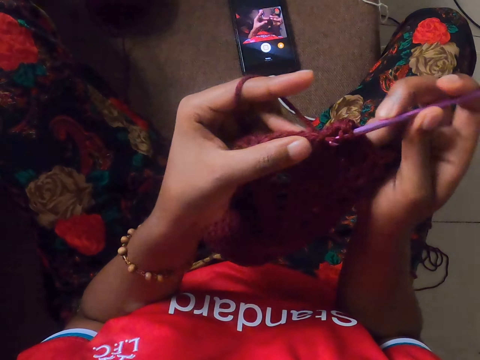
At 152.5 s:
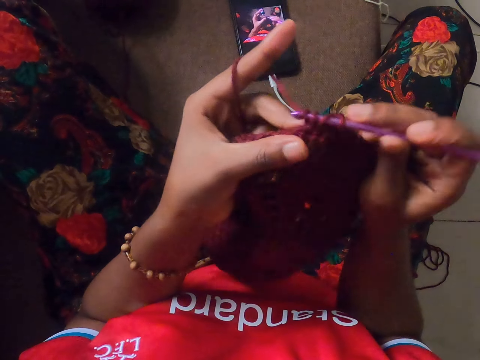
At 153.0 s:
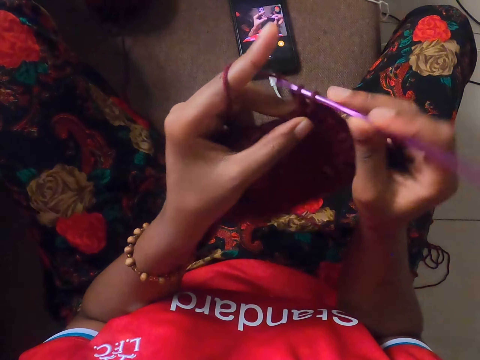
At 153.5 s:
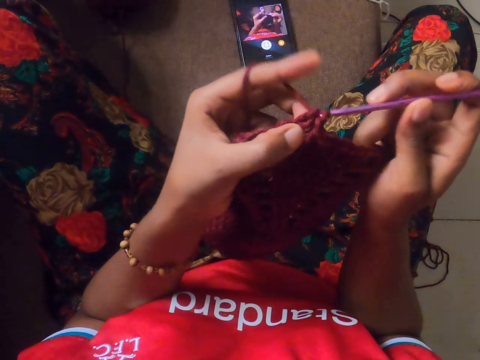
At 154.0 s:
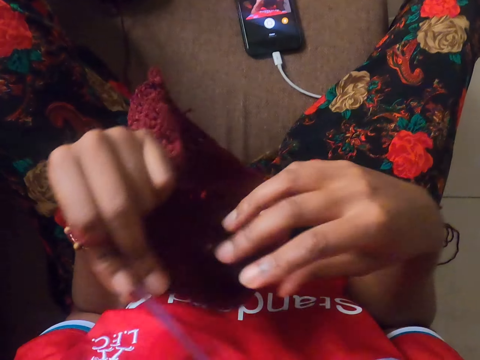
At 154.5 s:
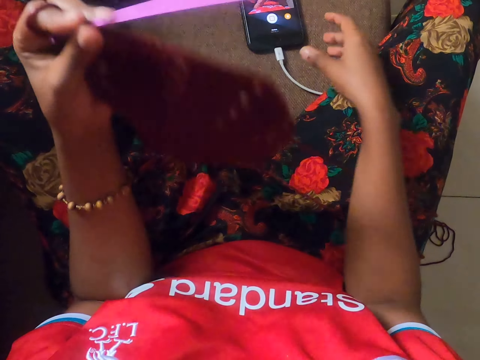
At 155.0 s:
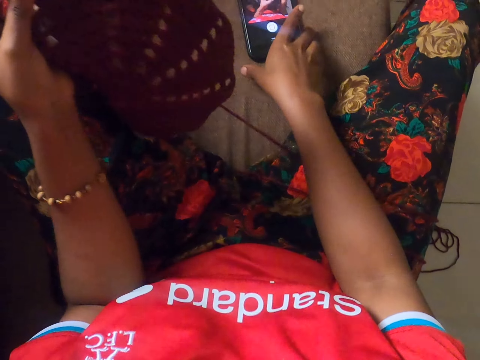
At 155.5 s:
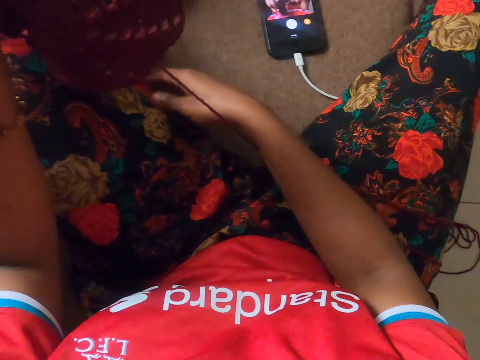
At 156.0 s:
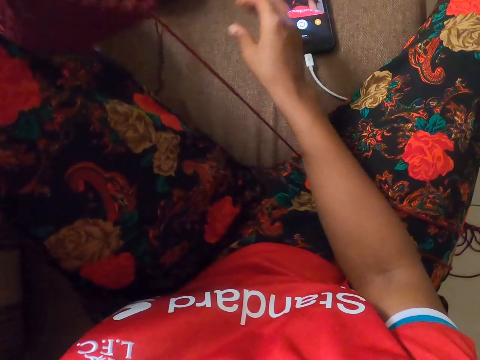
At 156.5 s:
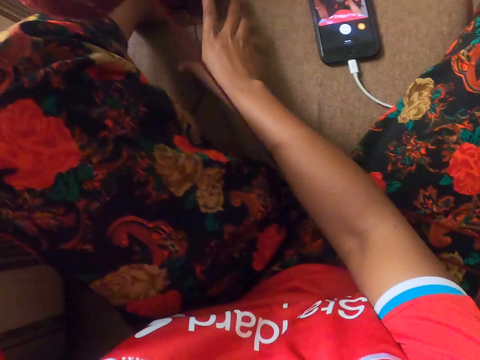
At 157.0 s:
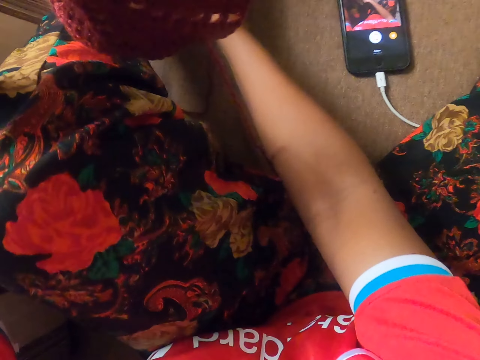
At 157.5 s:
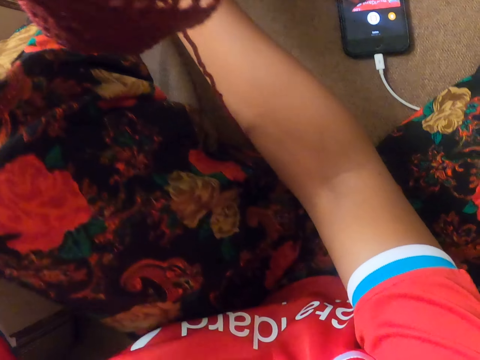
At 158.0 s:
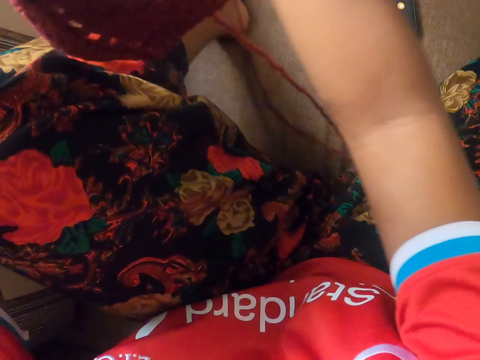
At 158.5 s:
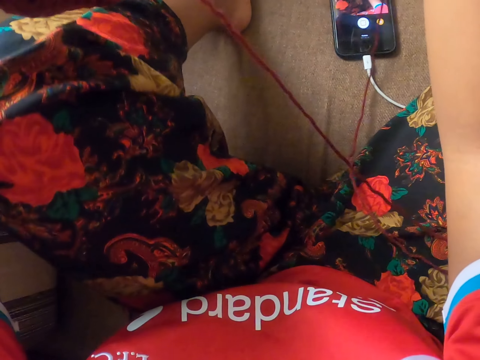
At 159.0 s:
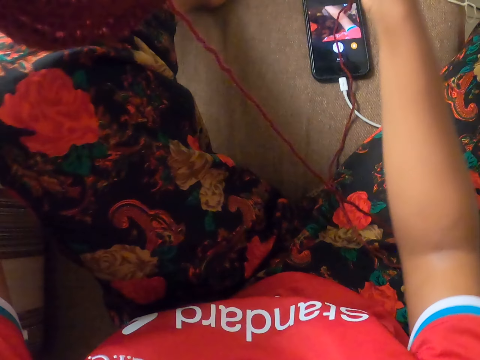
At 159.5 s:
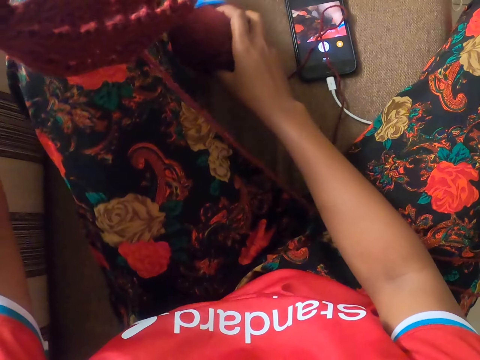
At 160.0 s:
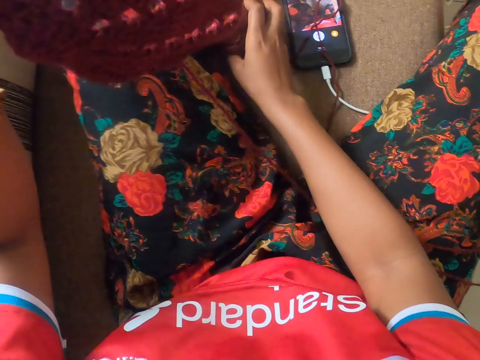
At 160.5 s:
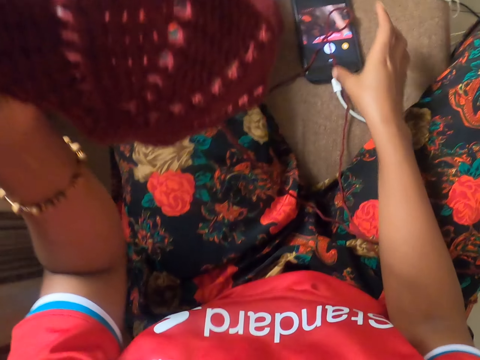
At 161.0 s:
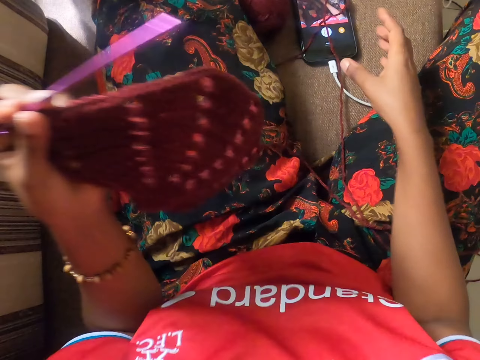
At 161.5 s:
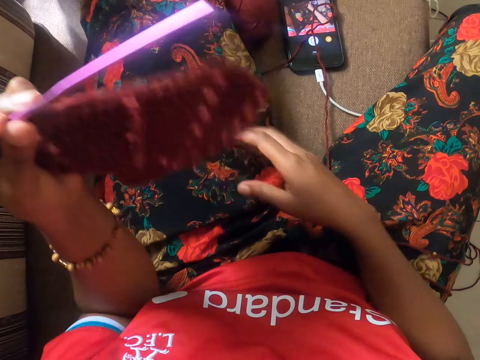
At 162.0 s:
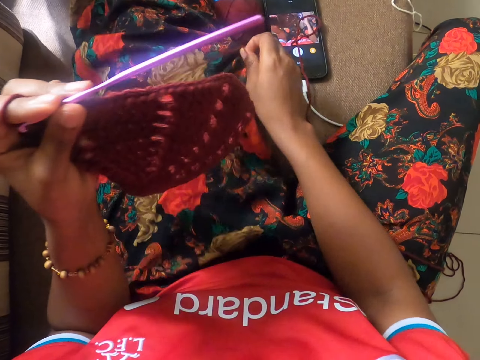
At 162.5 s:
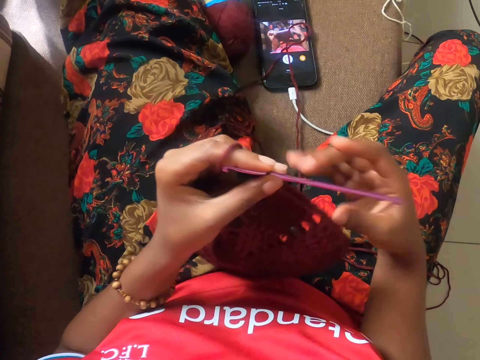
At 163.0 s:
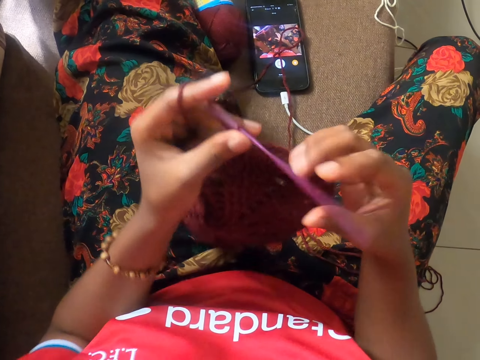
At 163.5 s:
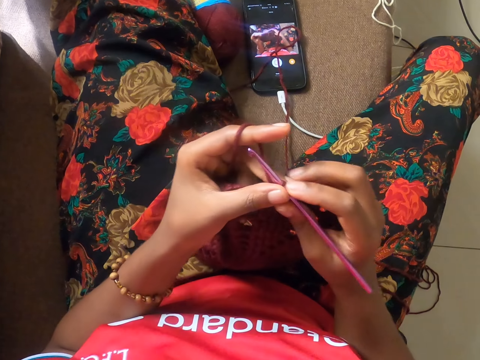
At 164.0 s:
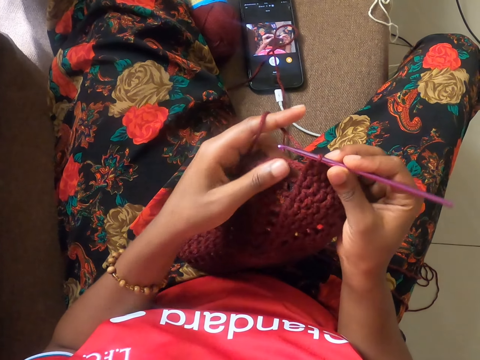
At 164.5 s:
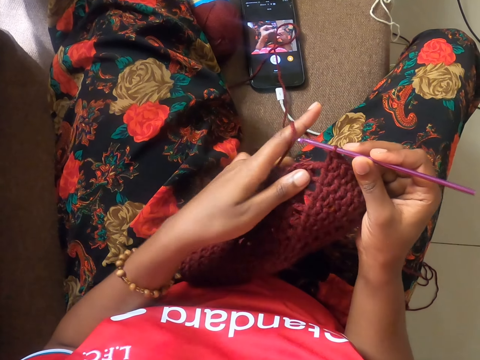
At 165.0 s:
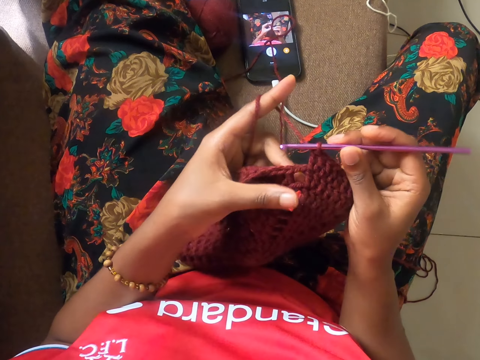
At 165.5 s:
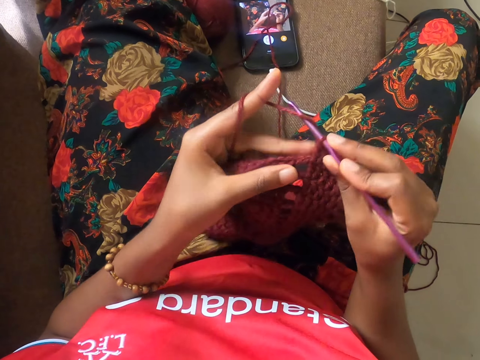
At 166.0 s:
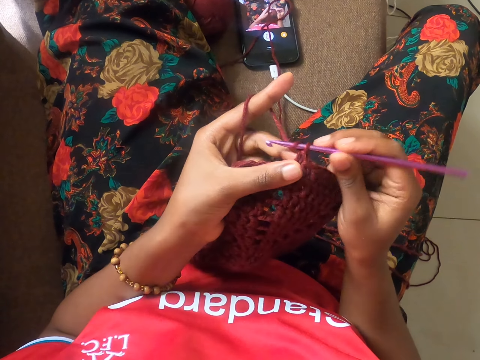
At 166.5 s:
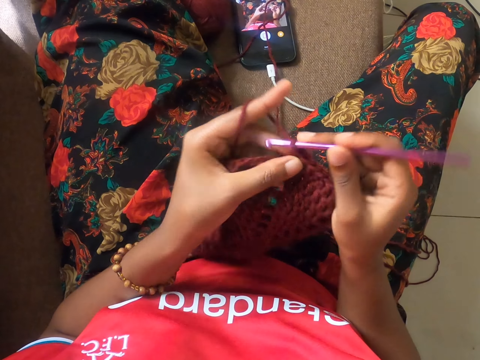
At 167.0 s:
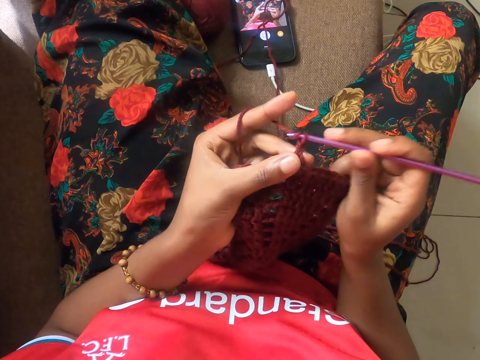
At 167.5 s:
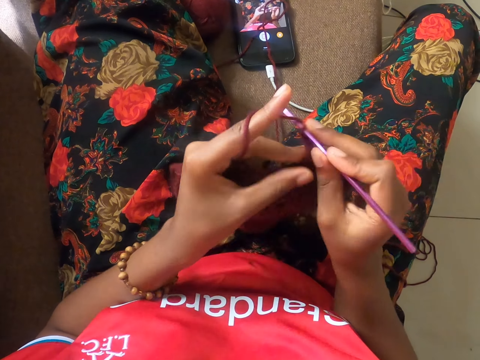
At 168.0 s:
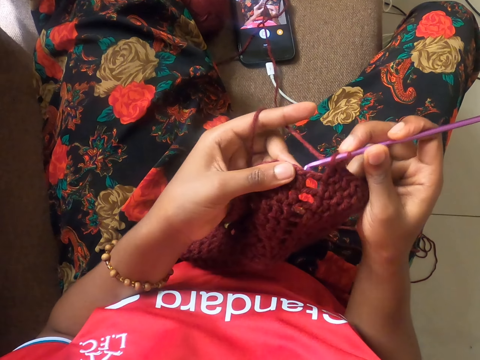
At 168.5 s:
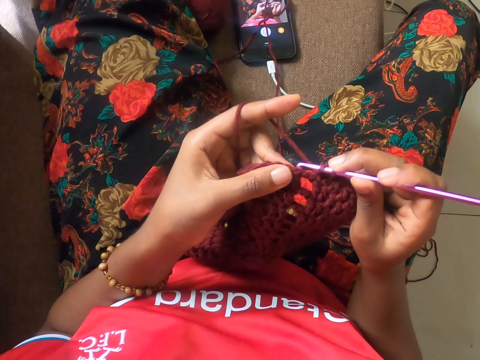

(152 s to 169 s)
The camera wearer passes the crochet hook in her right hand to her left hand. She stops sewing. She touches the phone on the floor. She picks up a string. She drops a crochet yarn on the chair with her right hand. She adjusts her pants on her left thigh with her right hand. She touches the cloth. She places her right hand on the crochet hook. She crochets the partly crocheted yarn with the crochet hook in her right hand.

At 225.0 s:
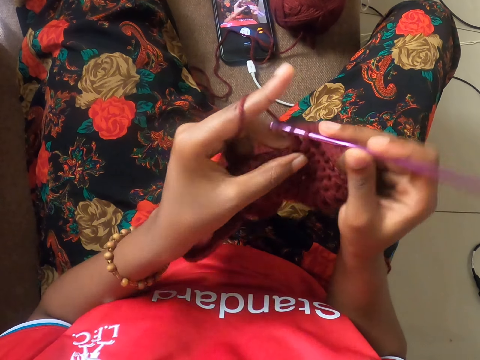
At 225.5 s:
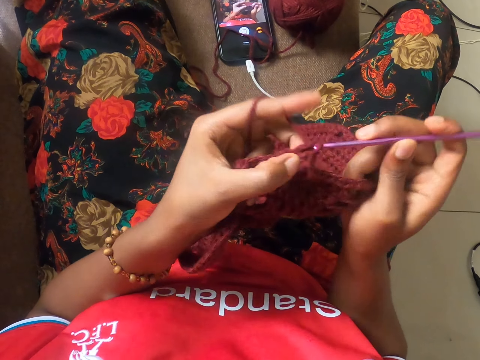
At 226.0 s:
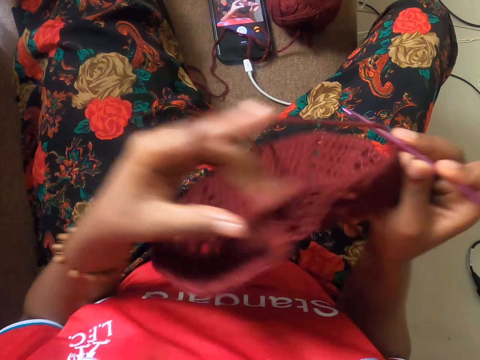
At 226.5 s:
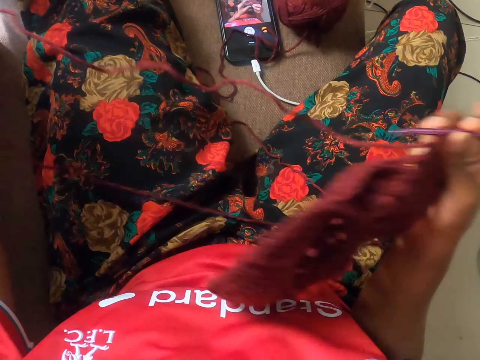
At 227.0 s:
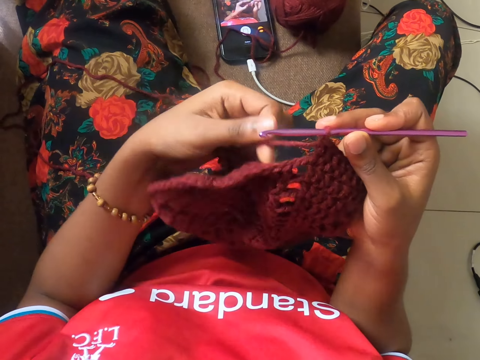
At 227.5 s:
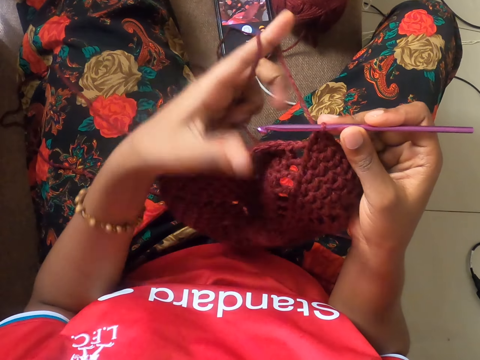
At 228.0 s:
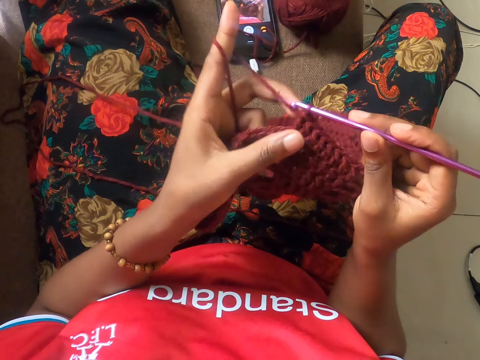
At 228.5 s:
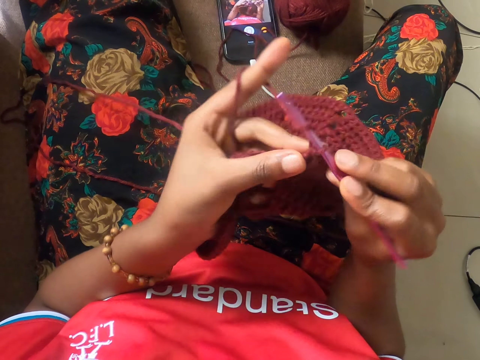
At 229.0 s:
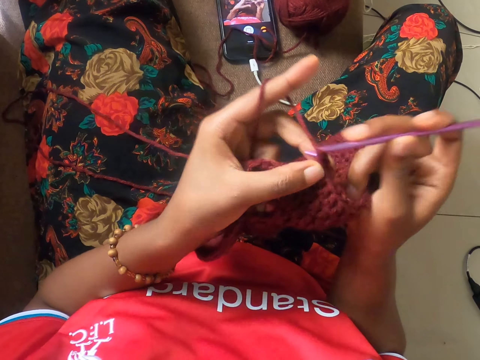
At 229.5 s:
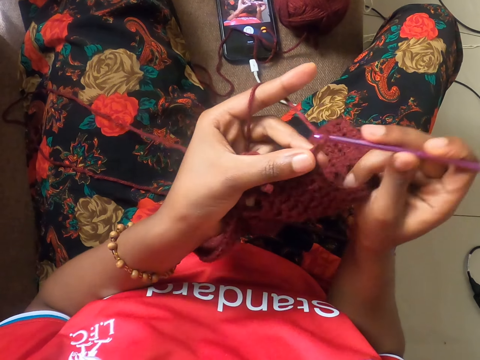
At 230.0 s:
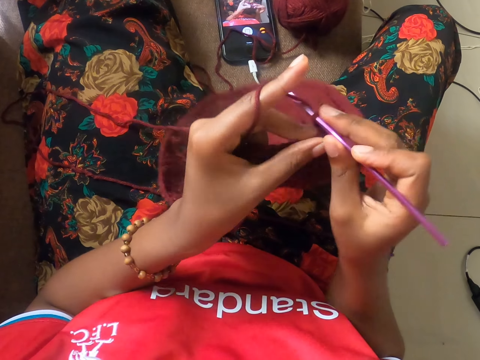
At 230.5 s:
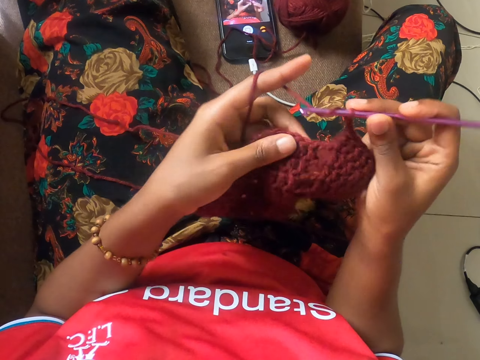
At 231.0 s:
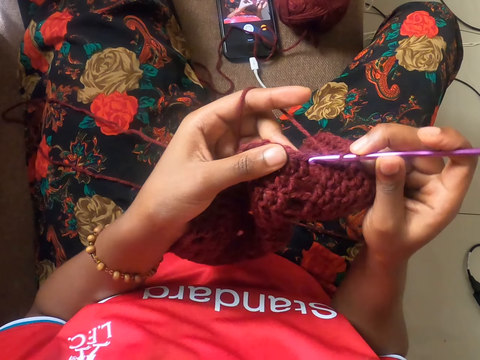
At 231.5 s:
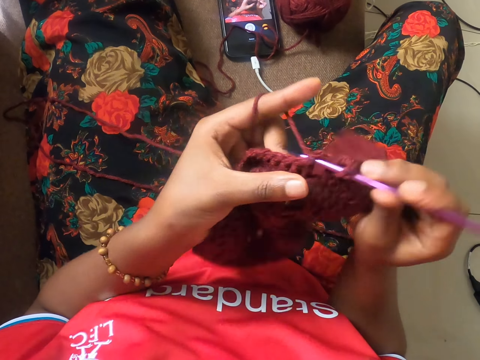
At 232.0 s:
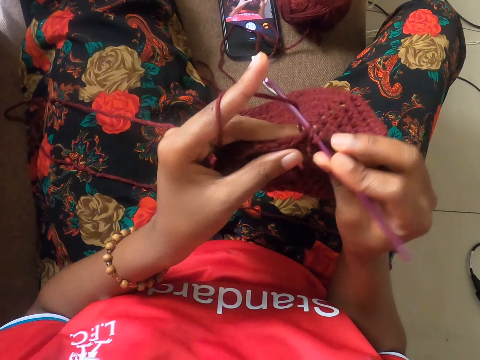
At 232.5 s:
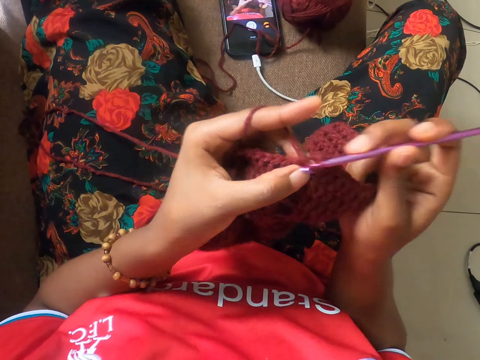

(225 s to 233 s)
The camera wearer pulls the yarn from the crochet yarn with her left hand. She crochets the partly crocheted yarn with the crochet hook in her right hand.
